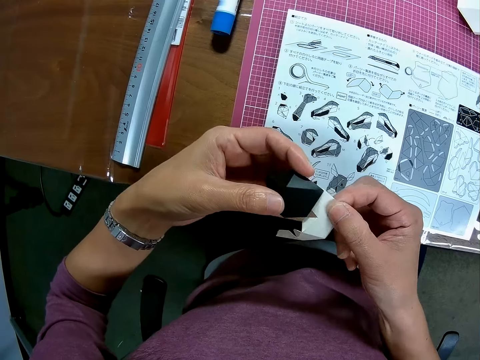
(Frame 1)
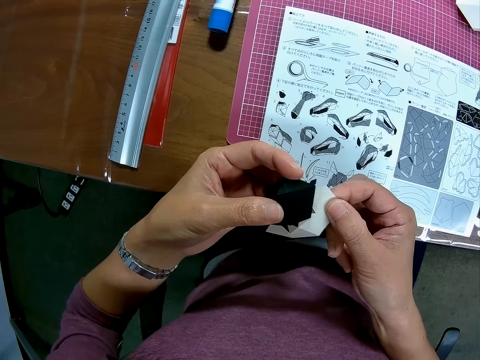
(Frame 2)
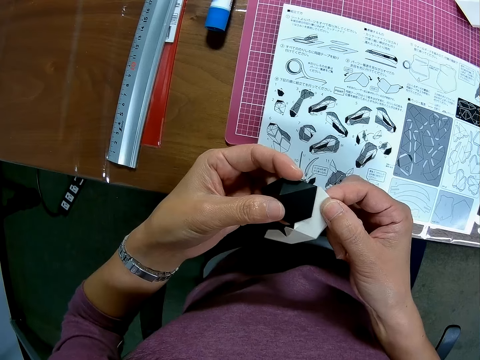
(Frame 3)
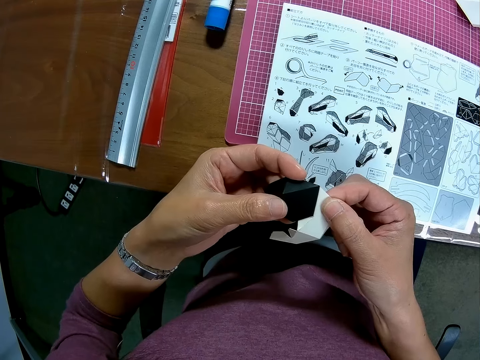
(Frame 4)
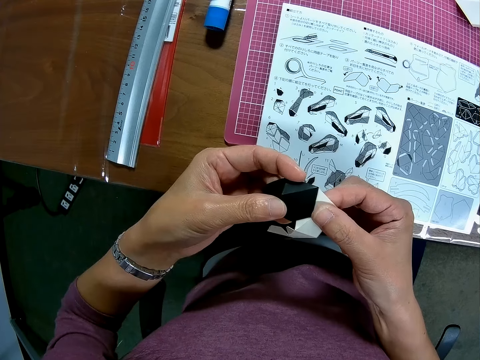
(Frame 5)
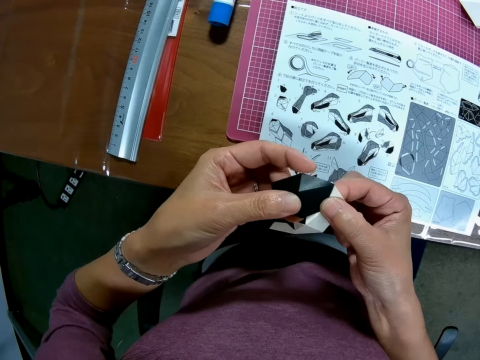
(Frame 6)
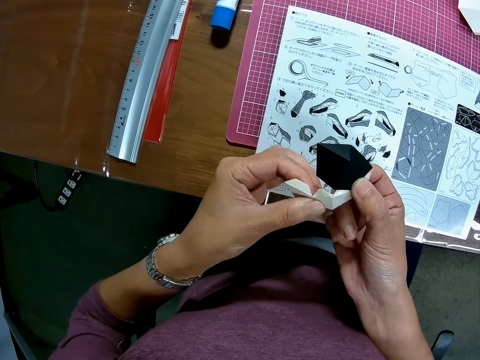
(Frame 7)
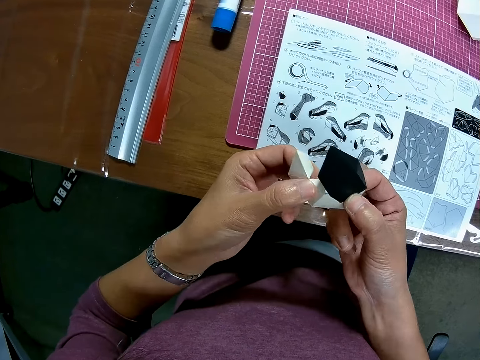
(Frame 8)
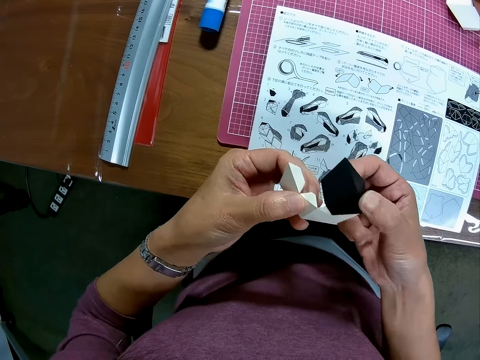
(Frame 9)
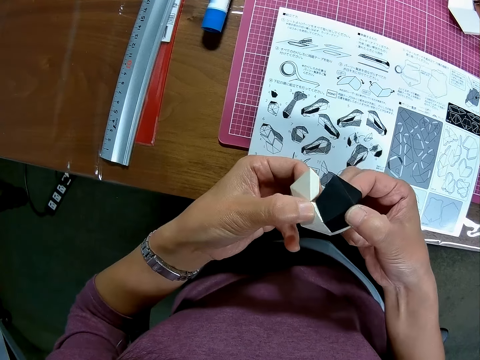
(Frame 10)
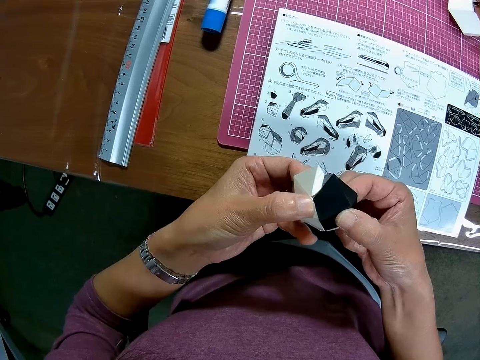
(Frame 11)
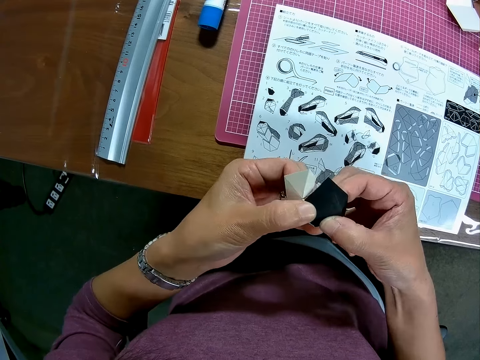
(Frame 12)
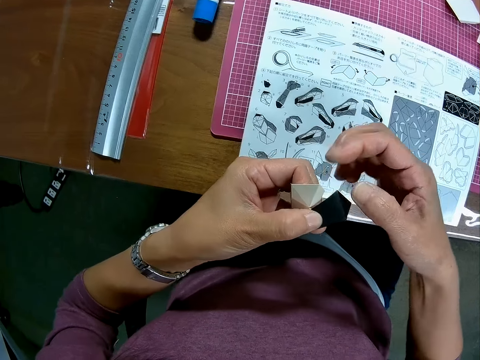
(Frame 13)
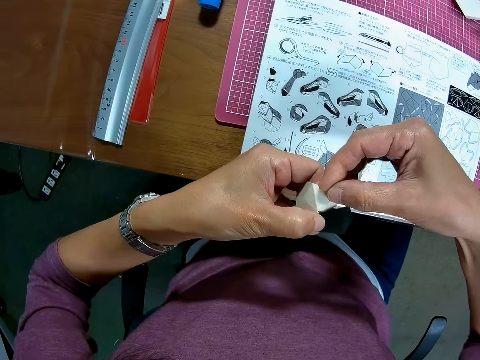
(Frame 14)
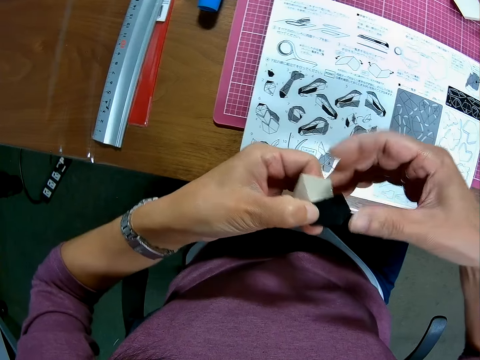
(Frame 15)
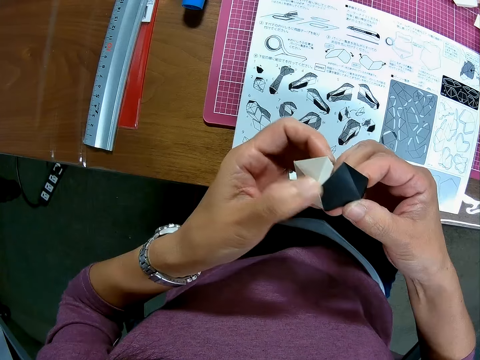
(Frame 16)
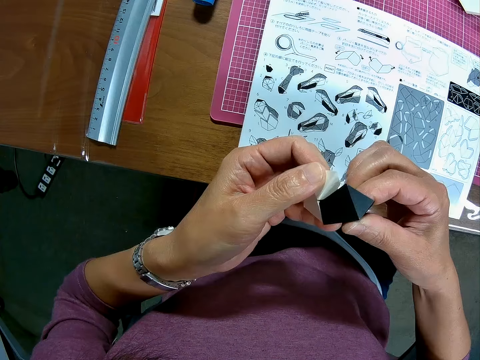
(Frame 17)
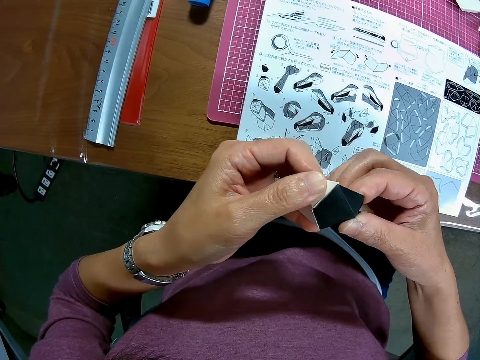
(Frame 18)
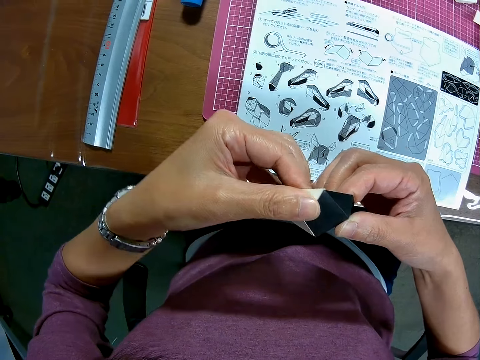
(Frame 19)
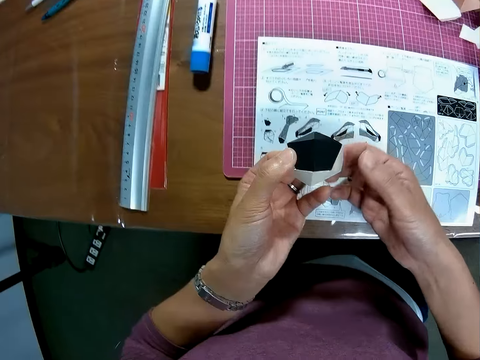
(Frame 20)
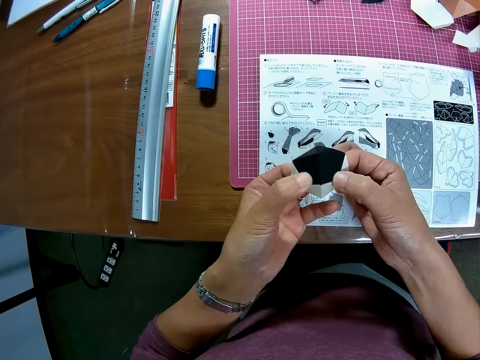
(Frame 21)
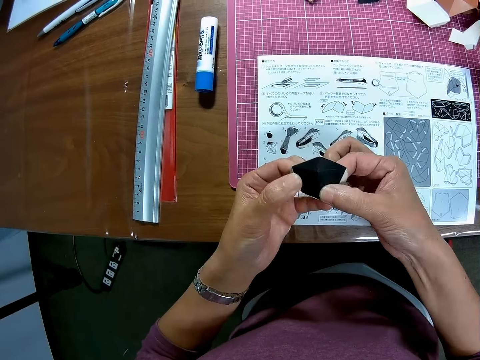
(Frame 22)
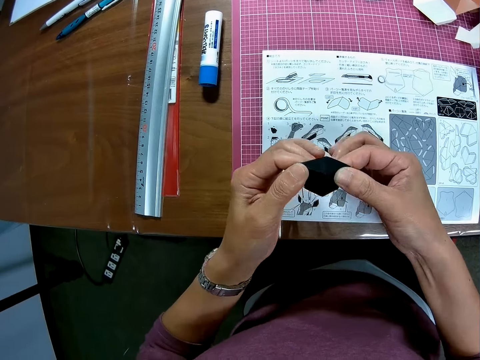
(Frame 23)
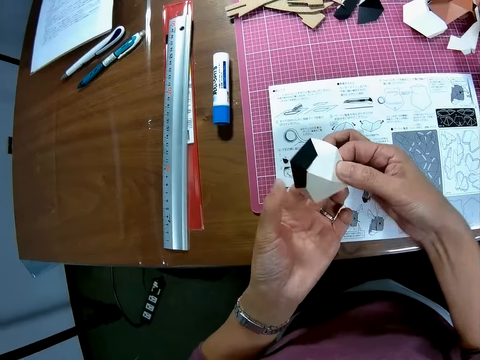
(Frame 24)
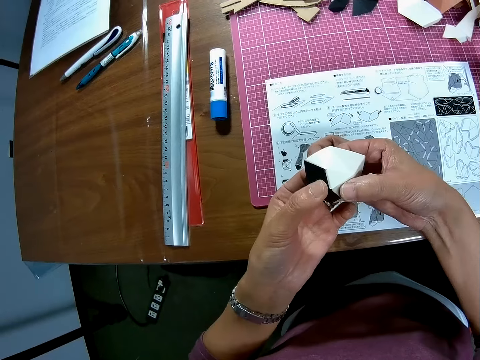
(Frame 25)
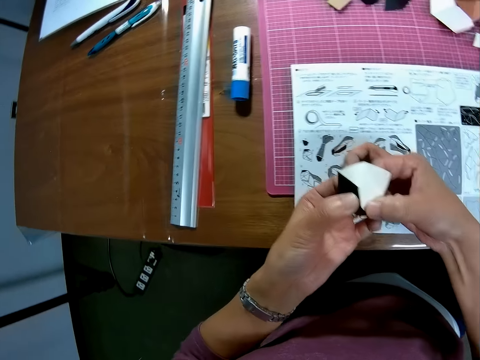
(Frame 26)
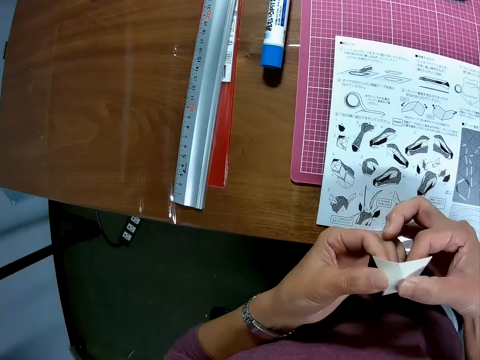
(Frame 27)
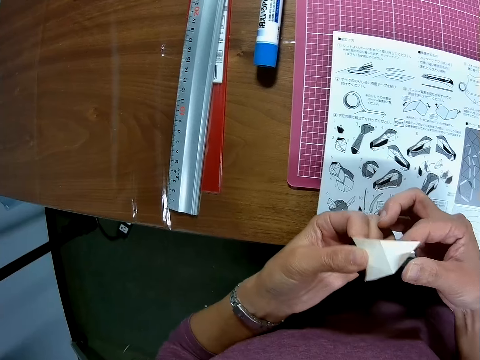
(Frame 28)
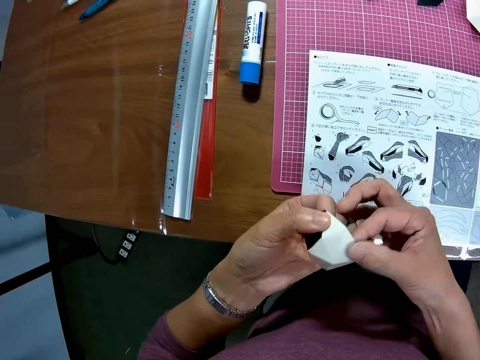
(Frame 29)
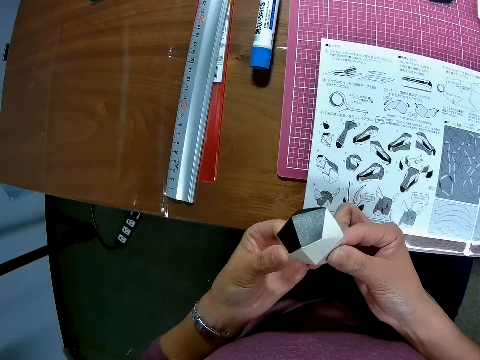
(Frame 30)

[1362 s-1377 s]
The camera wearer joins the model pieces together.

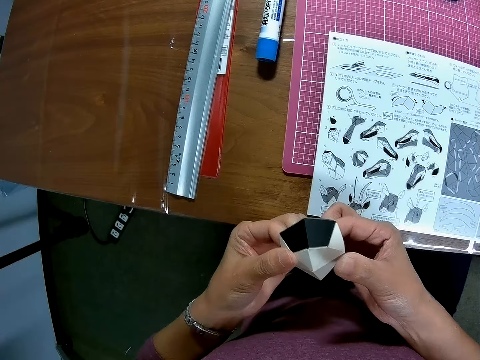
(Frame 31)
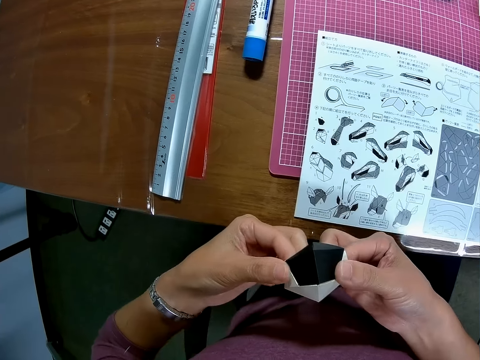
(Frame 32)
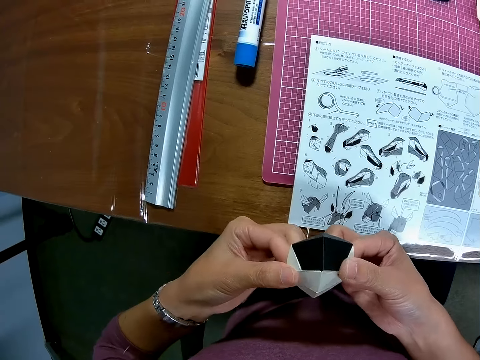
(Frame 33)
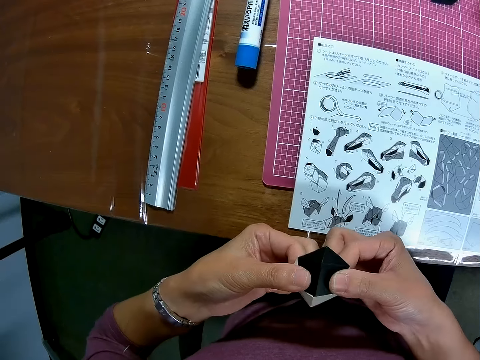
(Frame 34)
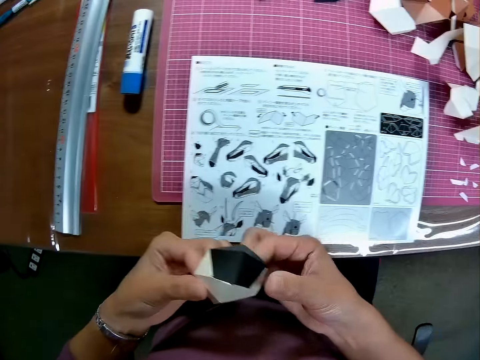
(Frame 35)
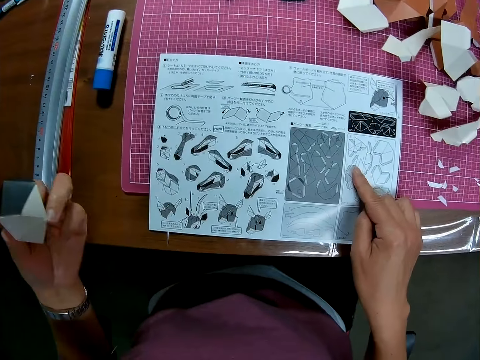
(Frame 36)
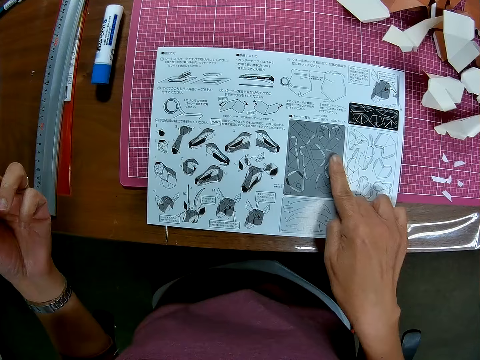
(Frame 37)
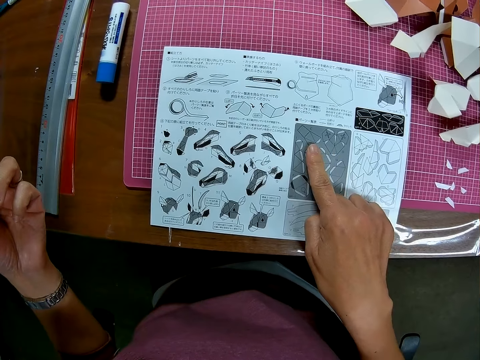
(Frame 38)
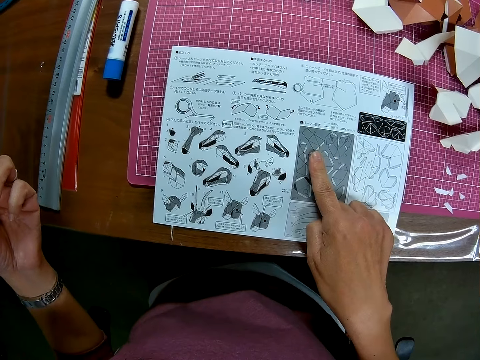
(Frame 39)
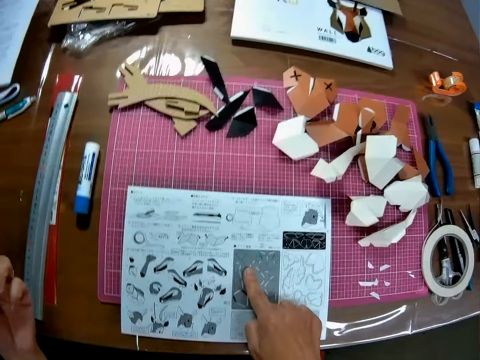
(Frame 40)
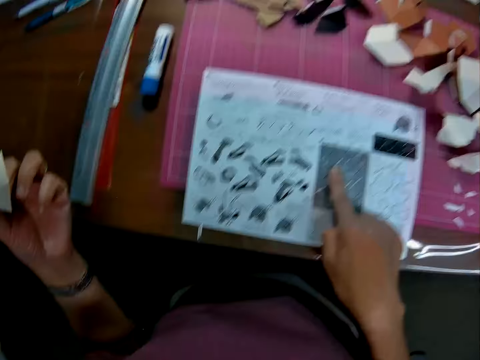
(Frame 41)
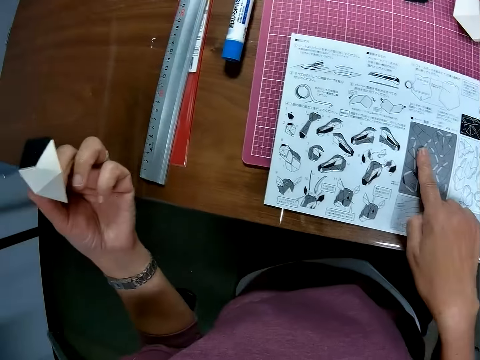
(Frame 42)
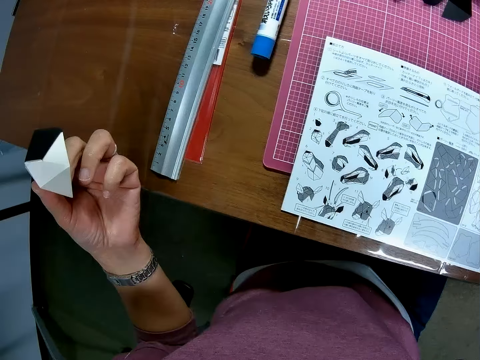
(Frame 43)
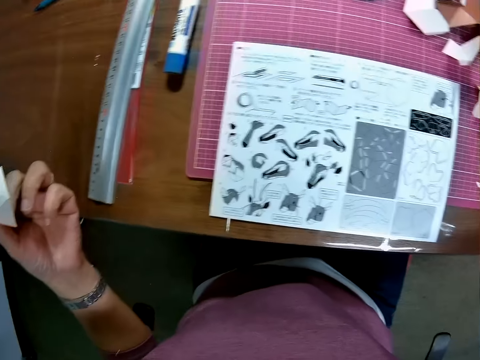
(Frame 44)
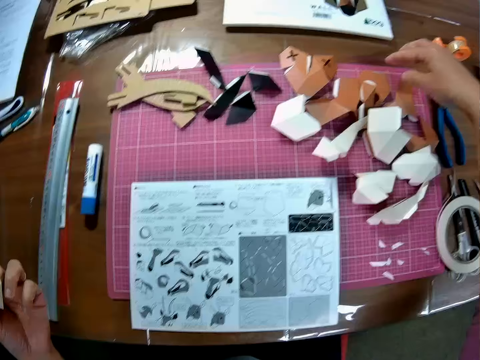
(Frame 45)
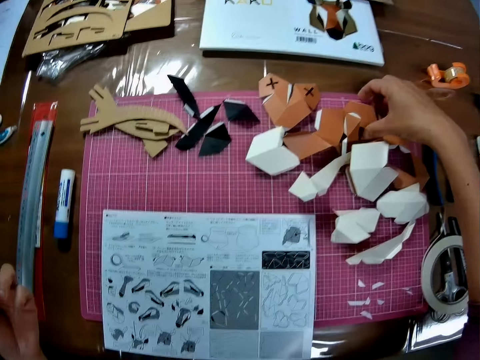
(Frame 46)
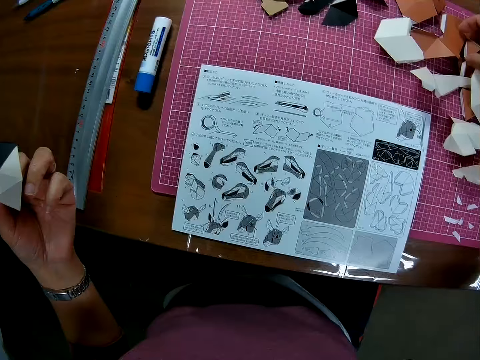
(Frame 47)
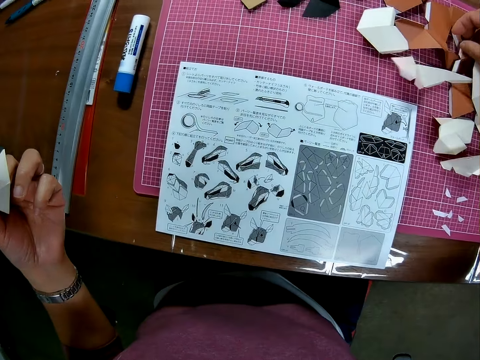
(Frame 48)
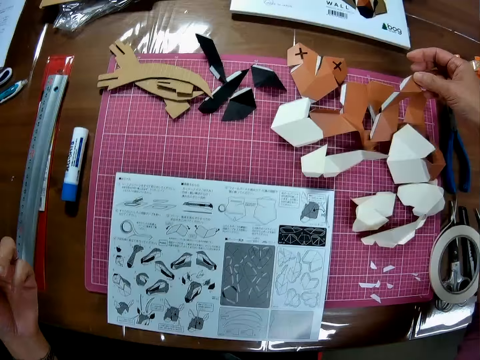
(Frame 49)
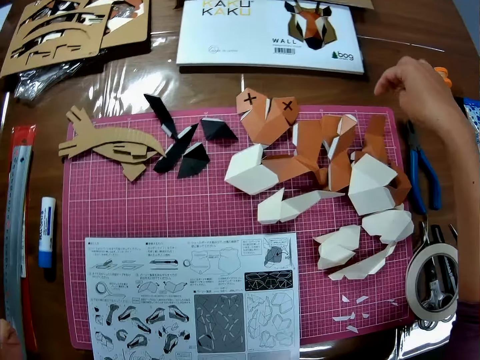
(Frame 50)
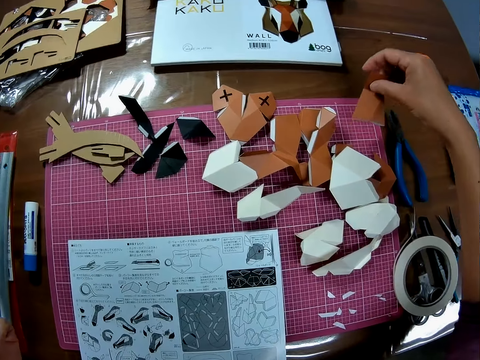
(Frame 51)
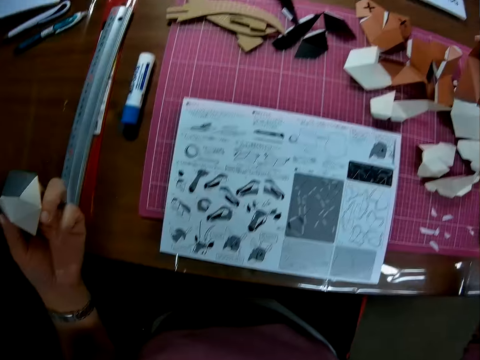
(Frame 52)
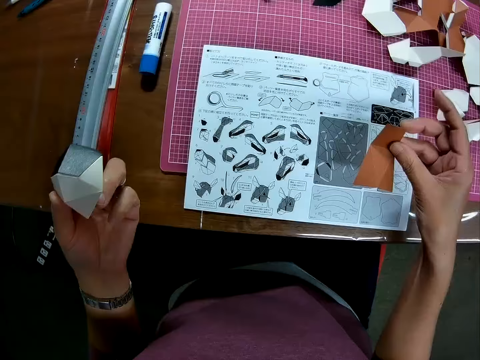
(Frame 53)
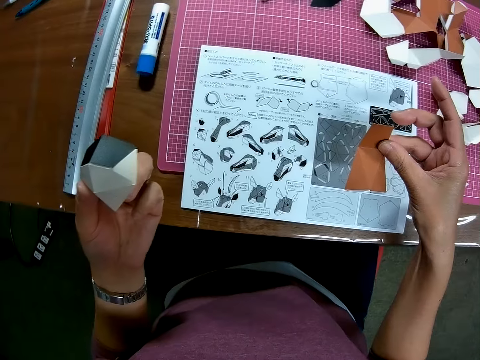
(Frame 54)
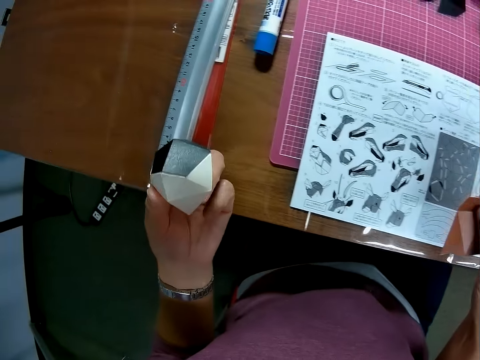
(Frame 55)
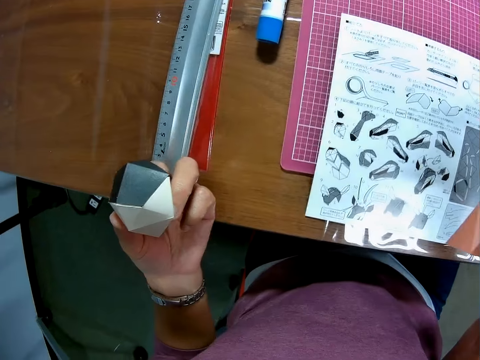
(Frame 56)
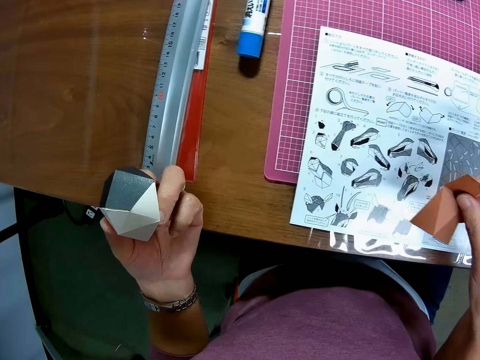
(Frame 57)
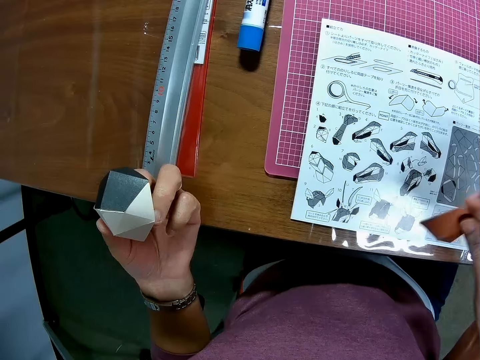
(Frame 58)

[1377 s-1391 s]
The camera wearer touches the papercraft manual booklet on the table. They touch a papercraft piece on the table. They pick up a brown papercraft piece or cardboard from the table. They look at the cardboard.
